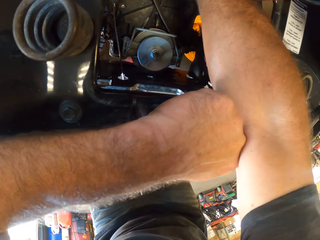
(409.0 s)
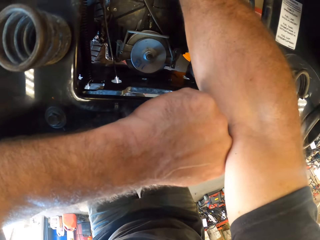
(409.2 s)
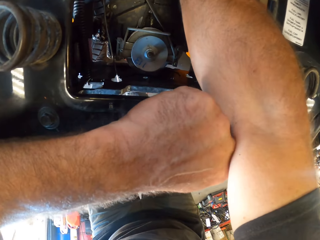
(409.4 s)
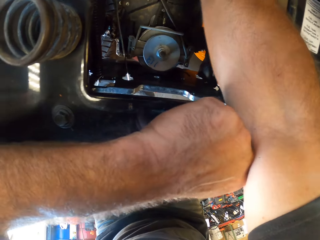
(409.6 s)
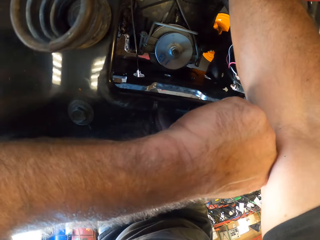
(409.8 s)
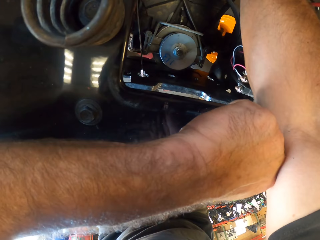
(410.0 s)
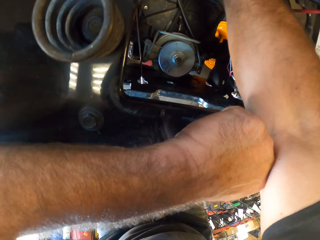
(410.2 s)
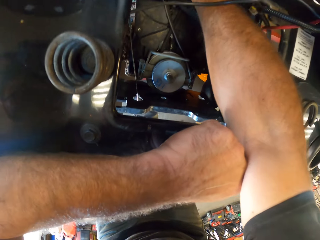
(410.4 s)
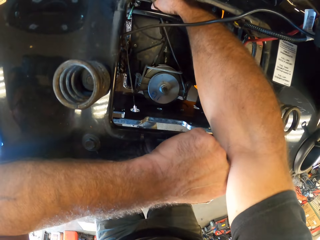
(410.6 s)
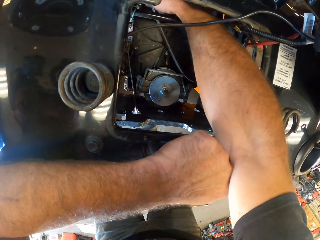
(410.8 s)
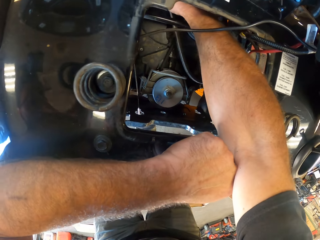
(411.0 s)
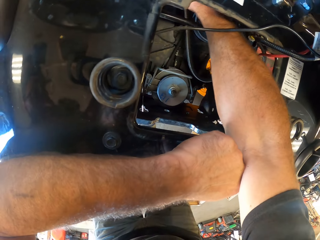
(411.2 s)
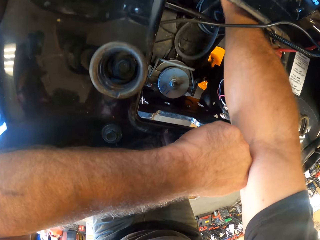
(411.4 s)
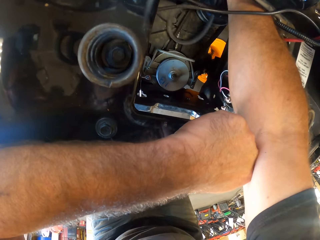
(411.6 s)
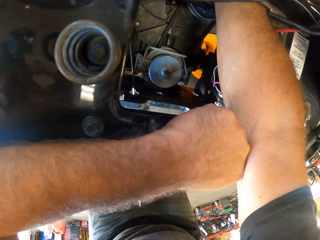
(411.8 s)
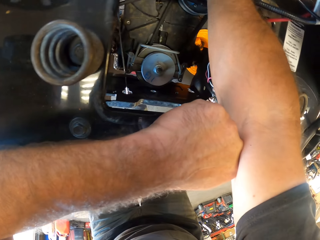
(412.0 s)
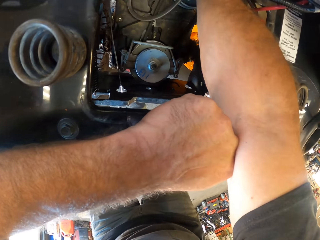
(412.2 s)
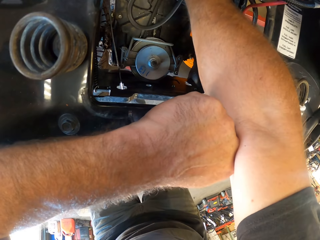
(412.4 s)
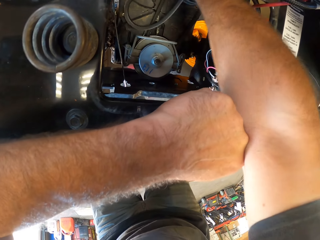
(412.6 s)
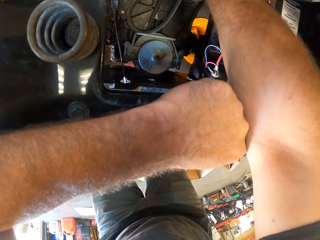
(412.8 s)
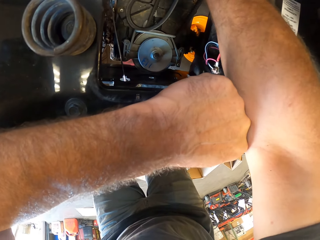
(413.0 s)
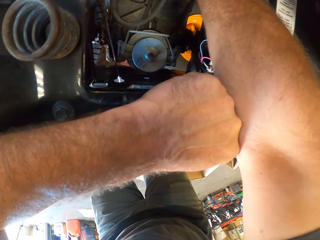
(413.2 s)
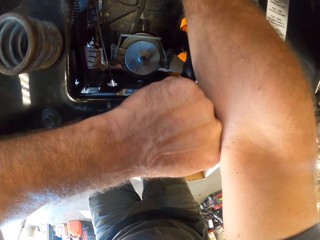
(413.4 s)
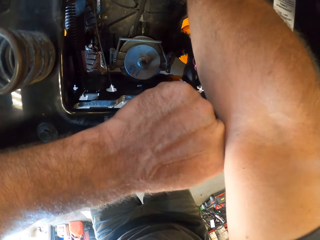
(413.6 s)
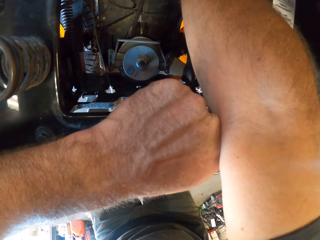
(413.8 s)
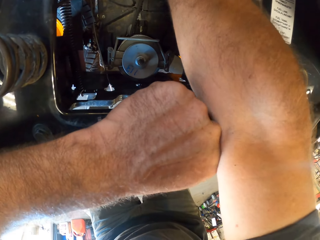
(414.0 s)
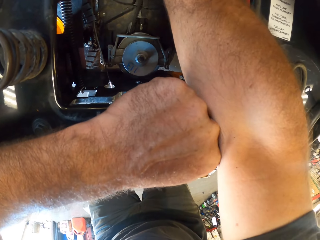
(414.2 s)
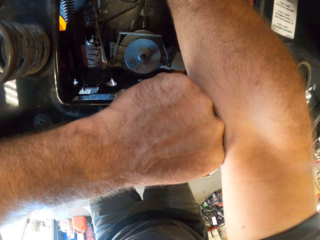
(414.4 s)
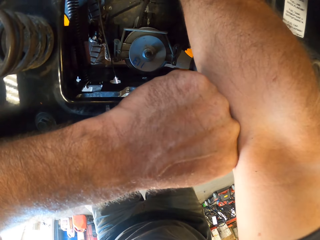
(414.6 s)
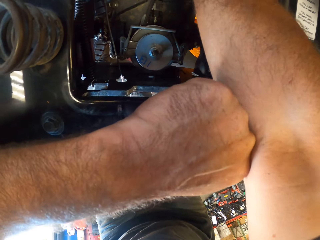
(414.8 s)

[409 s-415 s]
The camera wearer does something.

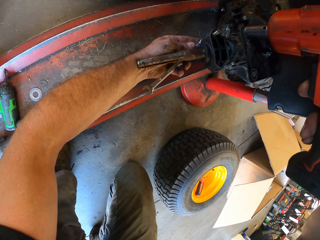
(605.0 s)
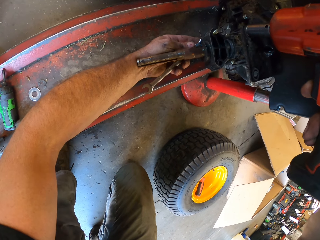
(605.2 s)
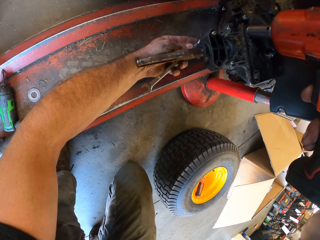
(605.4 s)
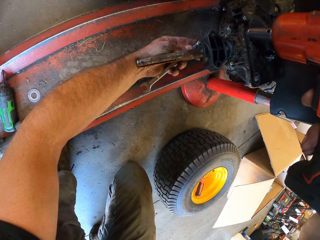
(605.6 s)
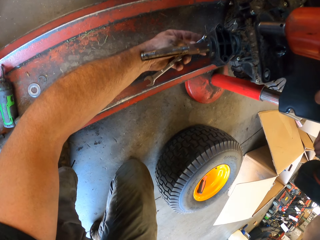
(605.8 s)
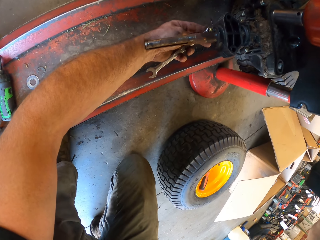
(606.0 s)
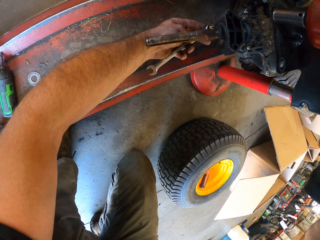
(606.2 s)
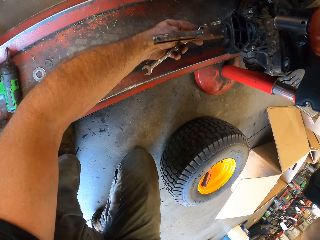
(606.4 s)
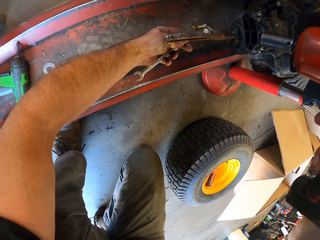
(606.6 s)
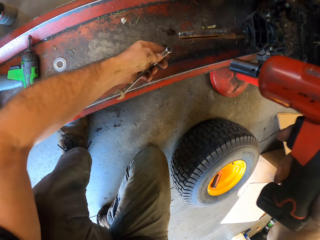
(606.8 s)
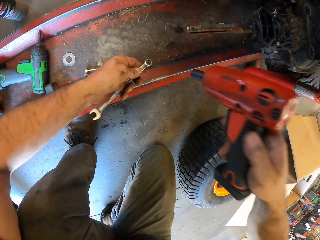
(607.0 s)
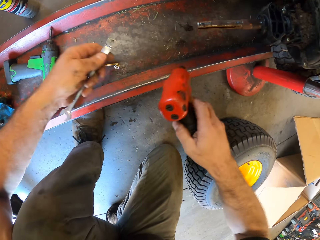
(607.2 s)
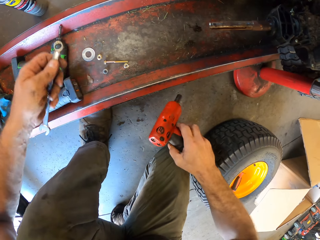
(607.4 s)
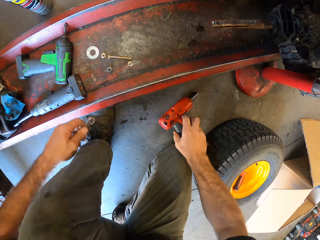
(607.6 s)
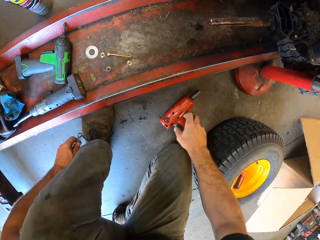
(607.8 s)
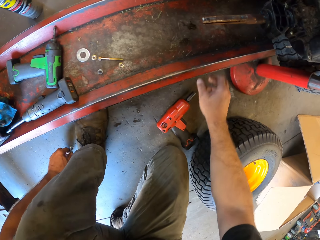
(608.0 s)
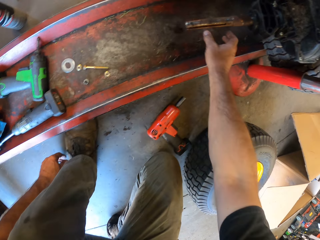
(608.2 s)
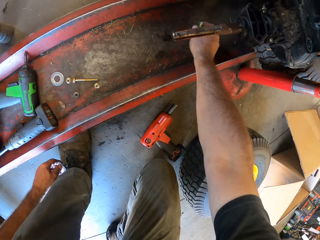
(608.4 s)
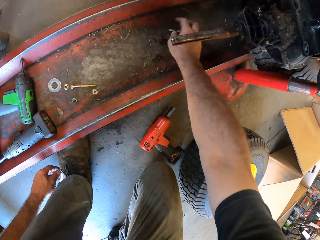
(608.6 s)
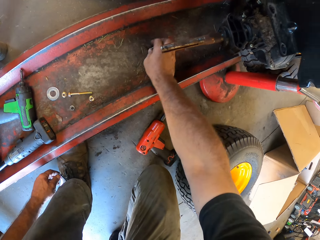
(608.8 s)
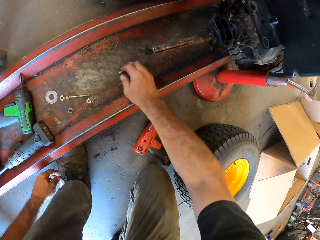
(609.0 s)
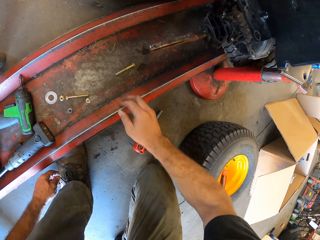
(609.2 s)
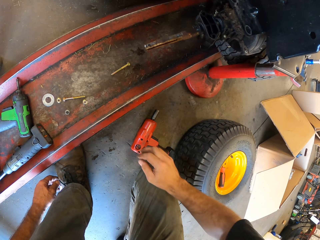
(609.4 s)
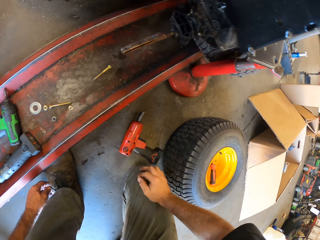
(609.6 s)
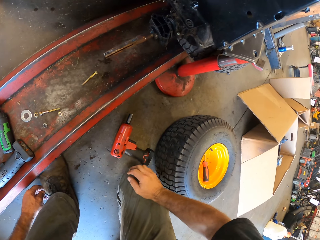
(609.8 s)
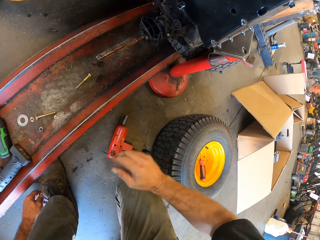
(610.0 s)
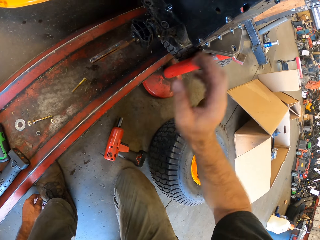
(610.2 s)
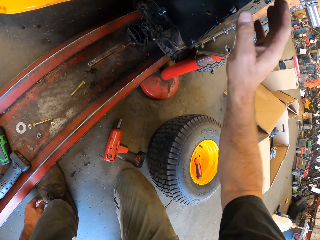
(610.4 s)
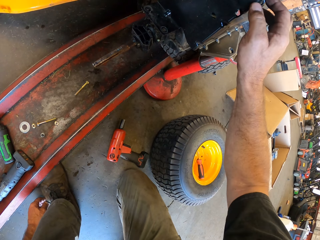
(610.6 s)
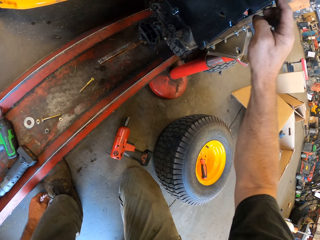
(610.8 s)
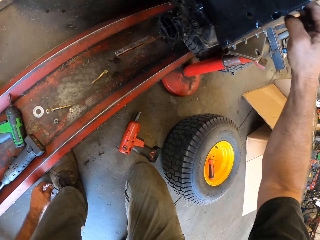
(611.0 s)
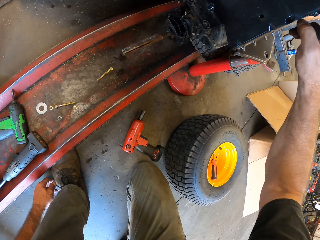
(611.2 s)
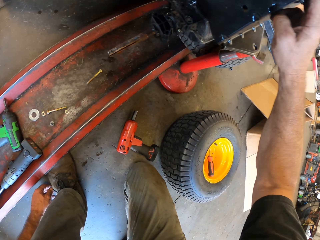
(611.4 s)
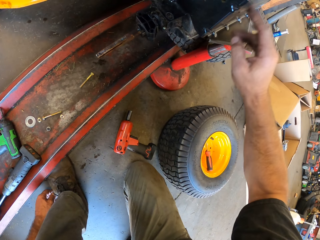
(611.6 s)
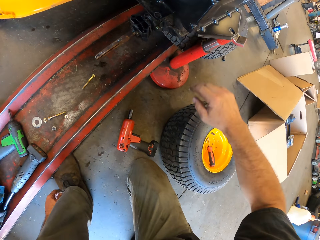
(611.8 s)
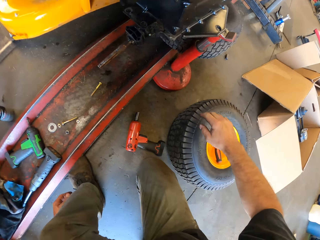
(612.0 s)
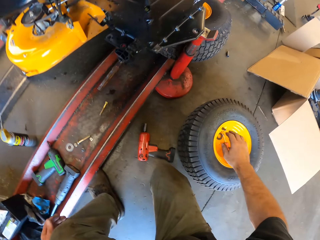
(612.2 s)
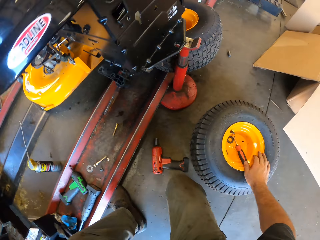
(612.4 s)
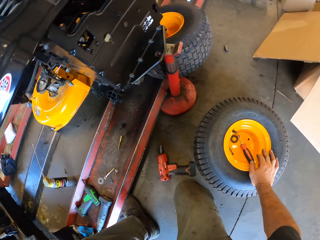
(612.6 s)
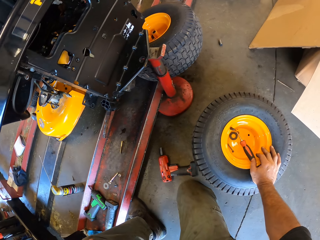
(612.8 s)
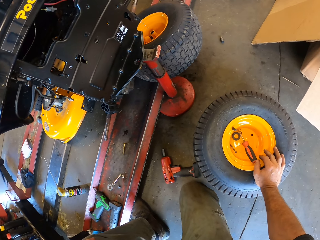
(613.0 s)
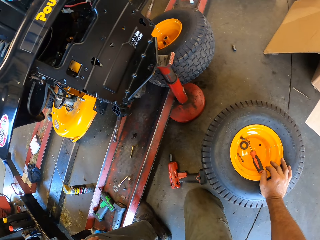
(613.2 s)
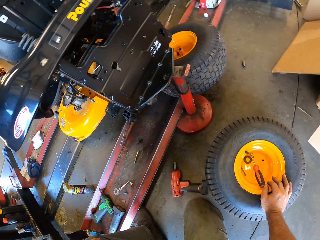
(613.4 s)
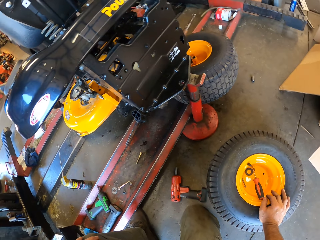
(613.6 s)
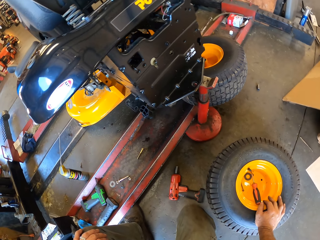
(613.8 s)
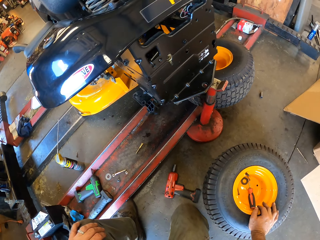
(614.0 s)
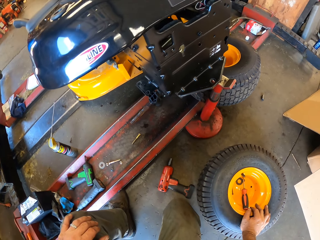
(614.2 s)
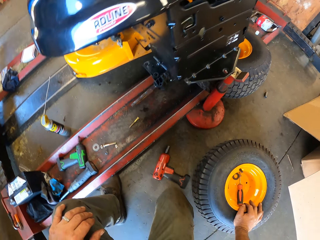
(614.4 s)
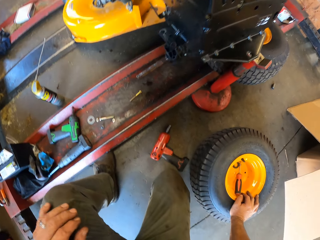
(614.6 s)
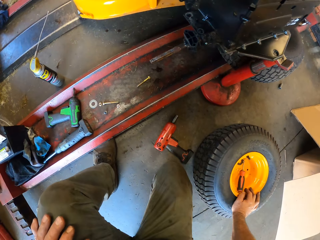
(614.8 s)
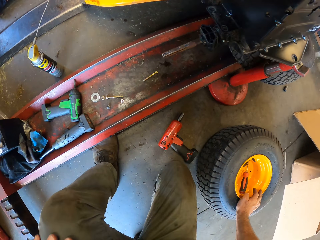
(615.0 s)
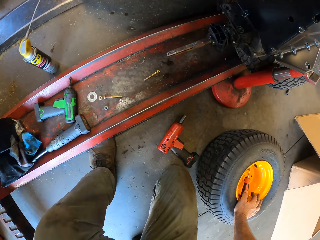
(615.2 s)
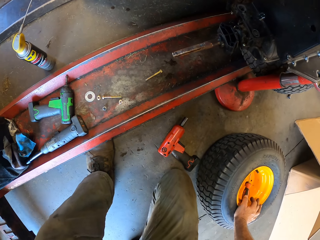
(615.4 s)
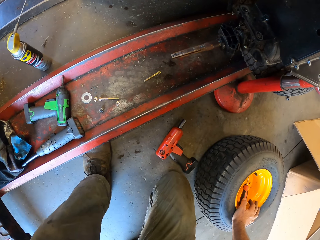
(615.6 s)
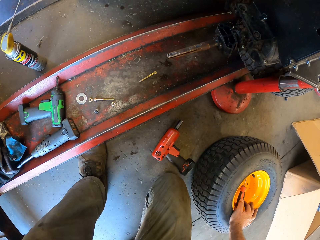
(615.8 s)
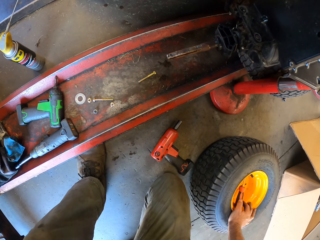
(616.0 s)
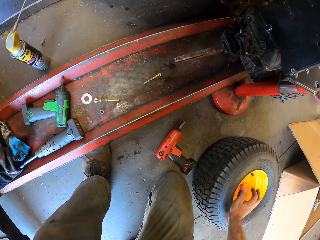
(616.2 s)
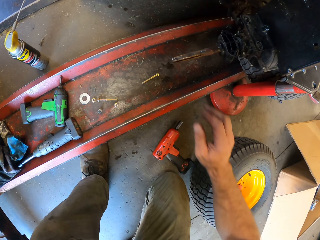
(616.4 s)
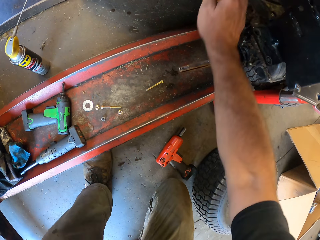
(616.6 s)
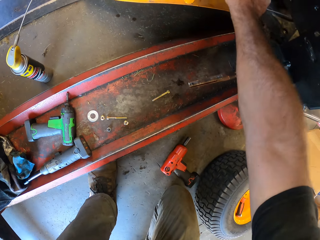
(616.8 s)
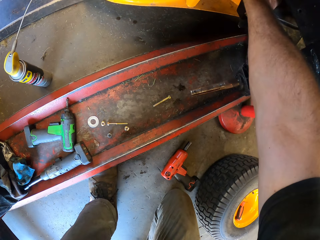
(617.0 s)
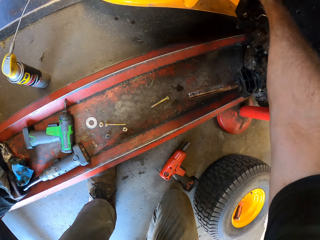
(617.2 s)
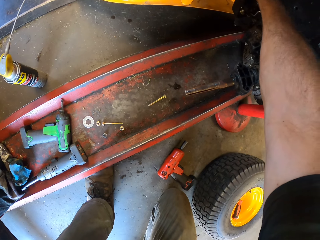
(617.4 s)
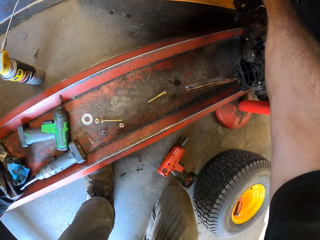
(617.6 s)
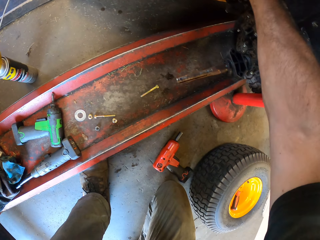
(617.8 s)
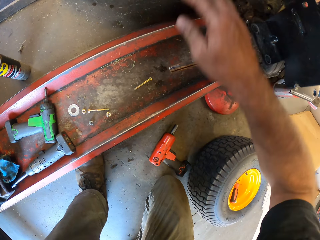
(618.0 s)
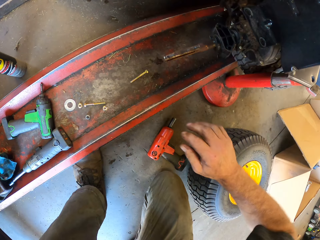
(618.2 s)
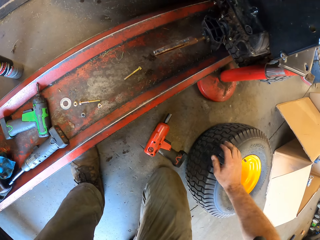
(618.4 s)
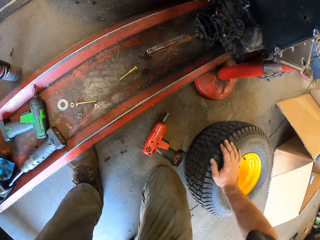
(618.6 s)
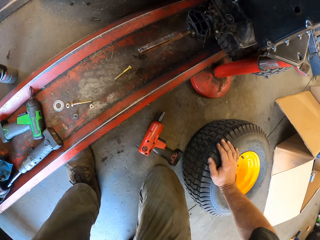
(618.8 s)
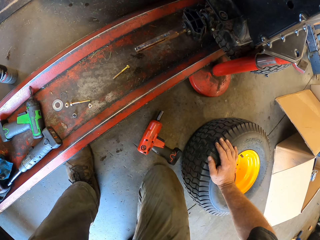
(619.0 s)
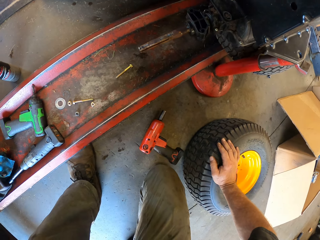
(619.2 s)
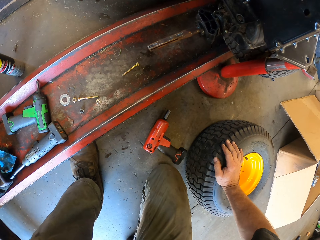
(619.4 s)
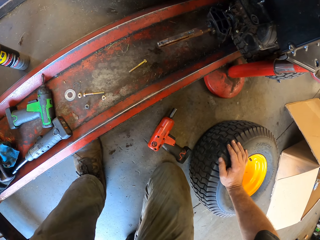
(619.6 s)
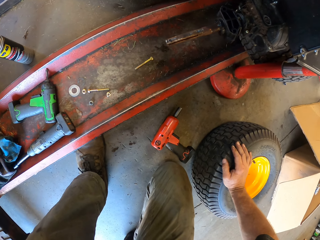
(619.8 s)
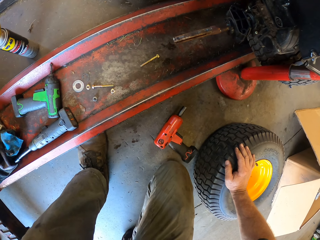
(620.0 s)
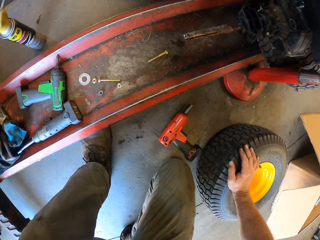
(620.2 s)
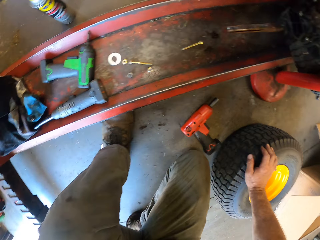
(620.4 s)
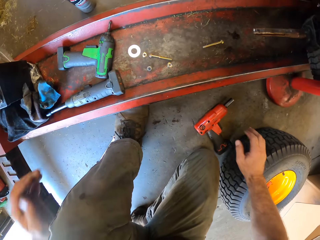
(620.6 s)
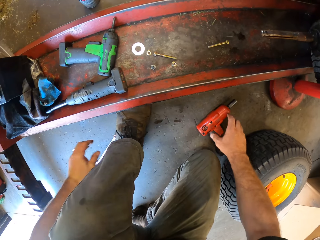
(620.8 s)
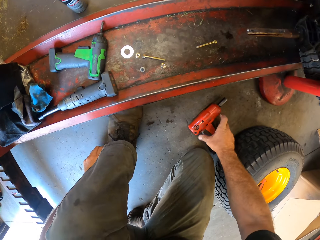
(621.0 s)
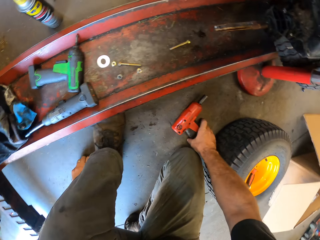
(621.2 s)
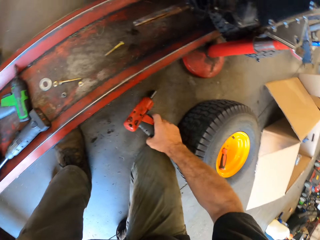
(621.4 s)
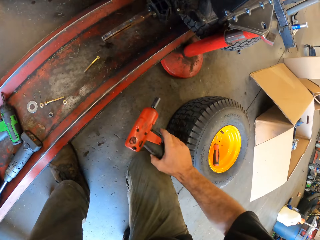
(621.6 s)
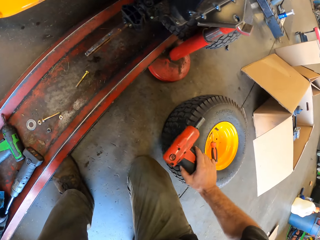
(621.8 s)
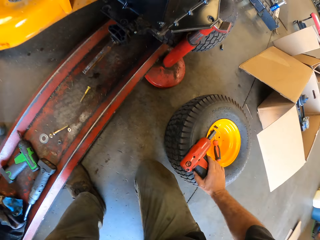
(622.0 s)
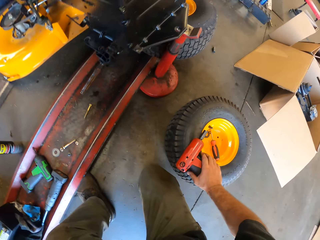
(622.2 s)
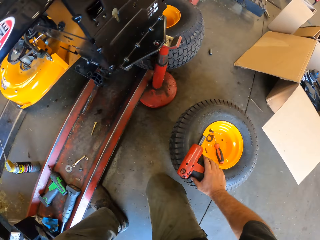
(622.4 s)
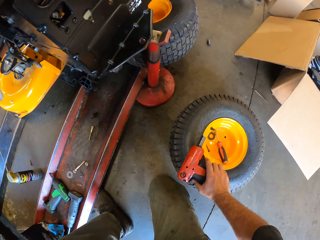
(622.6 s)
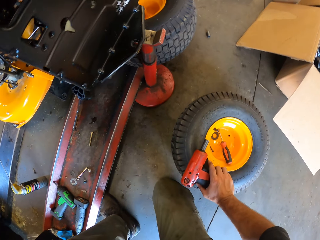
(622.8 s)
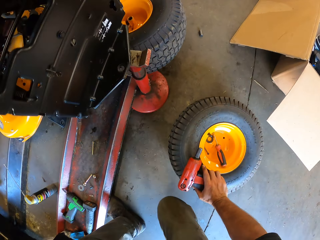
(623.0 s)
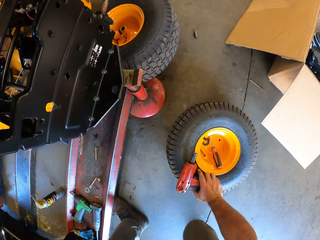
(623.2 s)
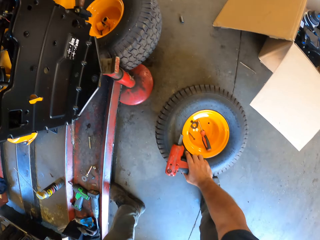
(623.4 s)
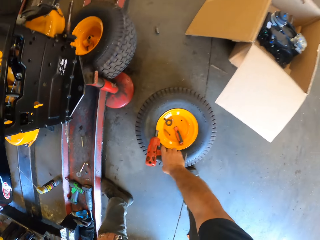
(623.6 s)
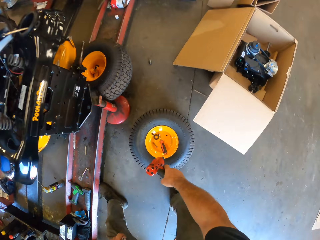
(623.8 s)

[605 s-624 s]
The camera wearer puts the screw gun or drill down. They drop the spanner. They move the screw and nut. They touch the engine part. They look around. They put the hand on the wheel. They look around. They touch the engine part. They put the hand on the wheel. They look around. They pick up the drill and spanner. They put the screw gun on the wheel. They stand. They pick up the screw gun.
